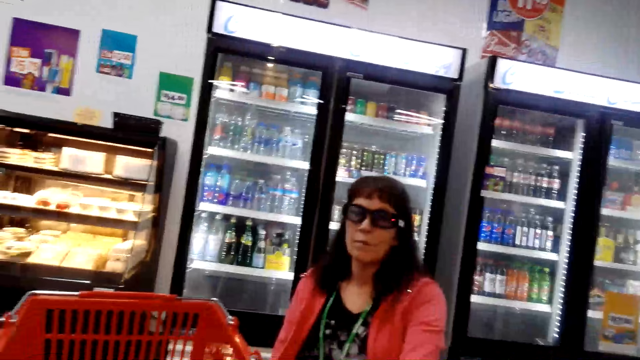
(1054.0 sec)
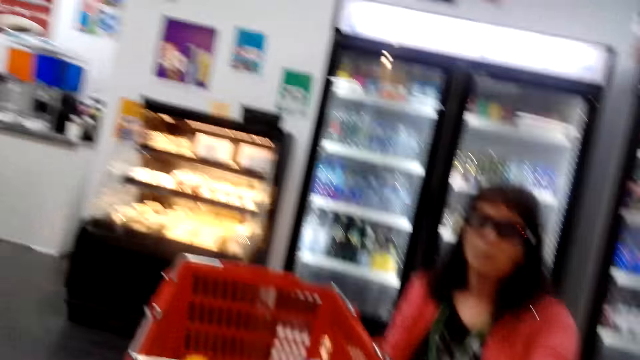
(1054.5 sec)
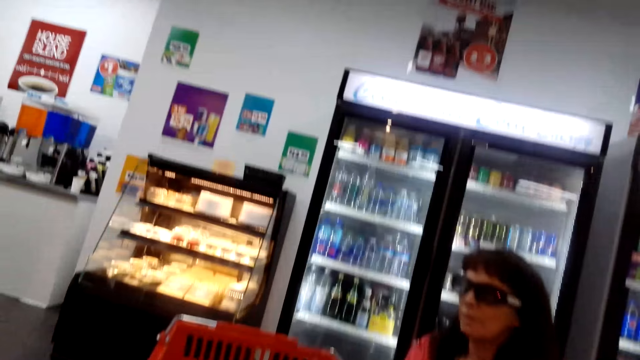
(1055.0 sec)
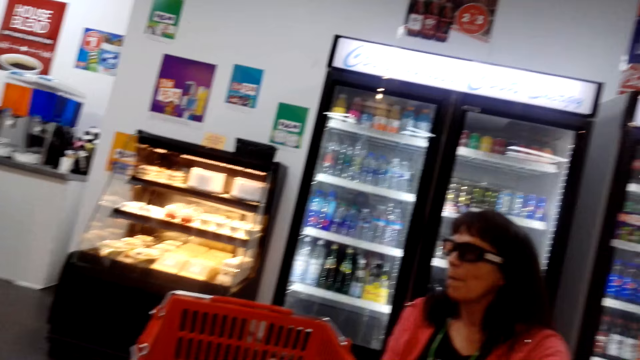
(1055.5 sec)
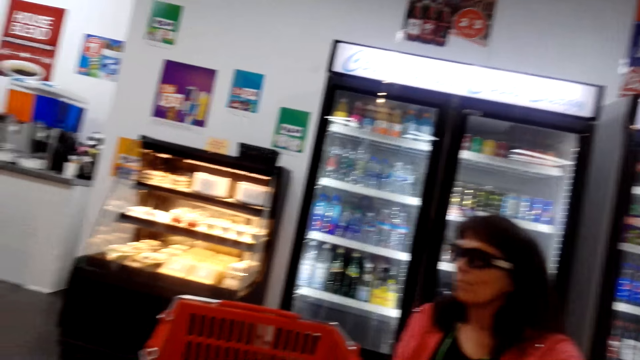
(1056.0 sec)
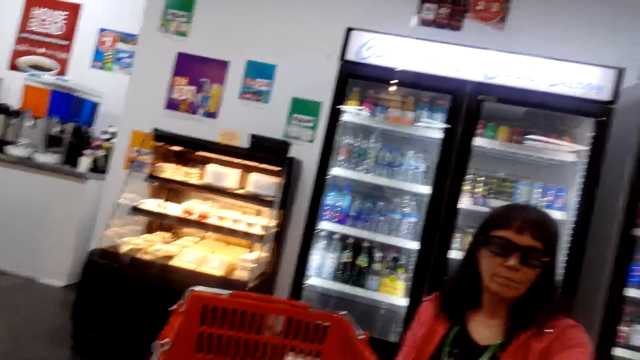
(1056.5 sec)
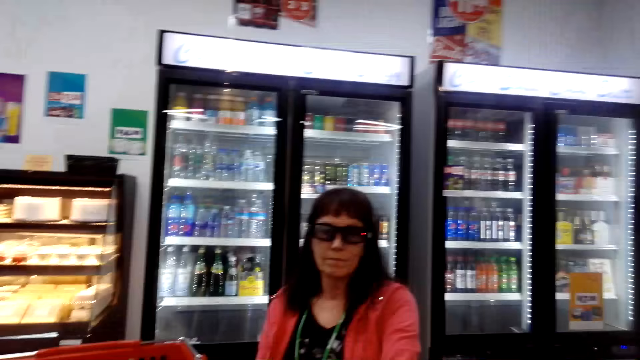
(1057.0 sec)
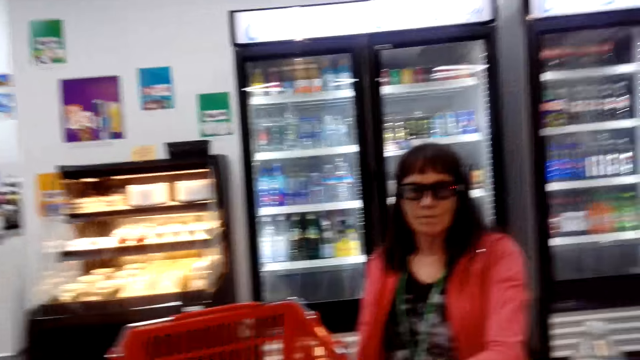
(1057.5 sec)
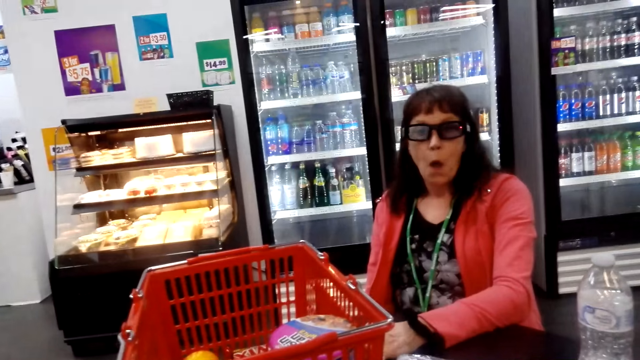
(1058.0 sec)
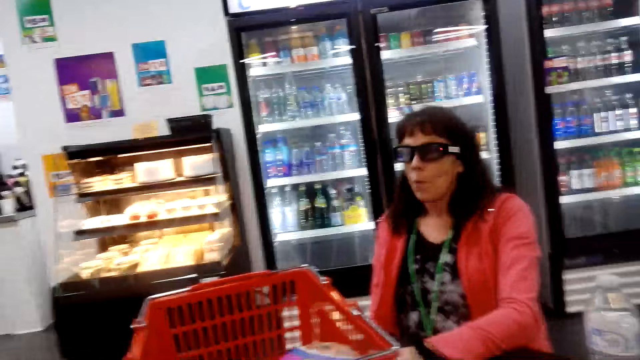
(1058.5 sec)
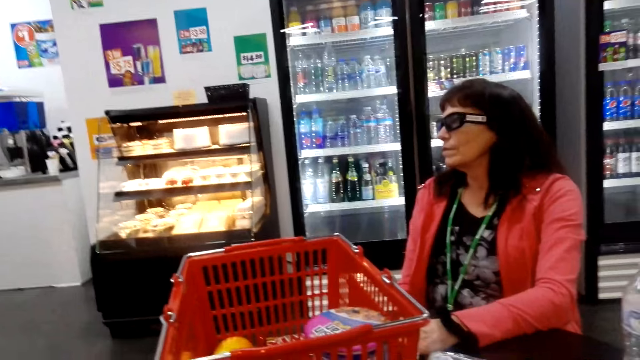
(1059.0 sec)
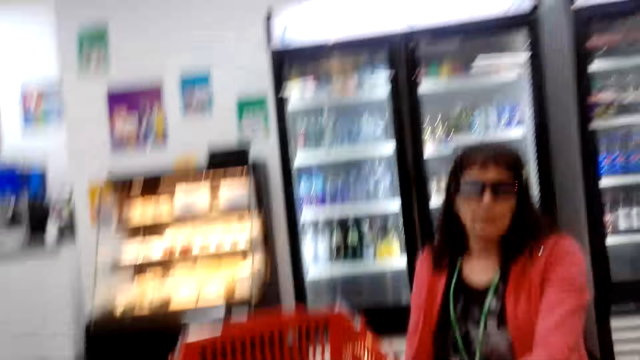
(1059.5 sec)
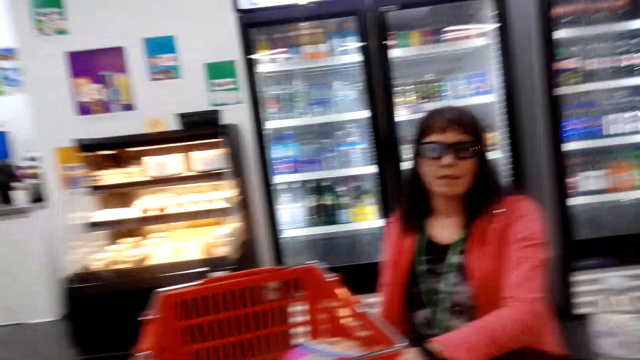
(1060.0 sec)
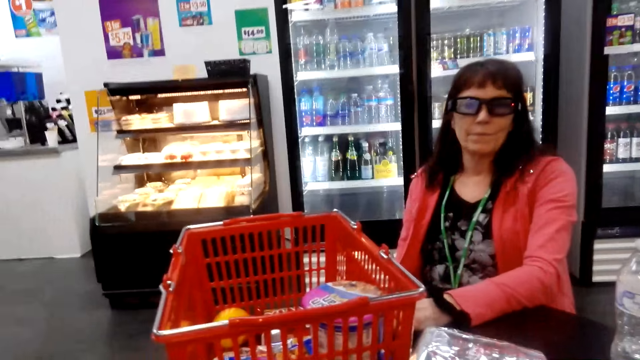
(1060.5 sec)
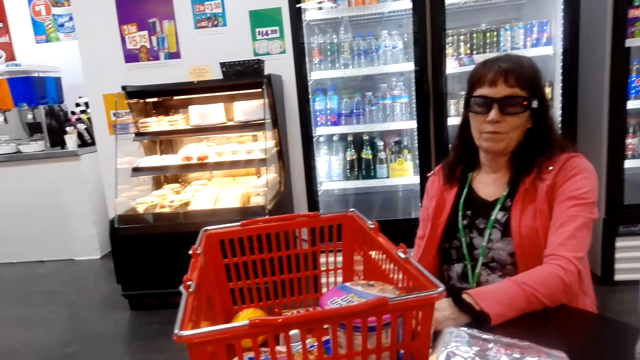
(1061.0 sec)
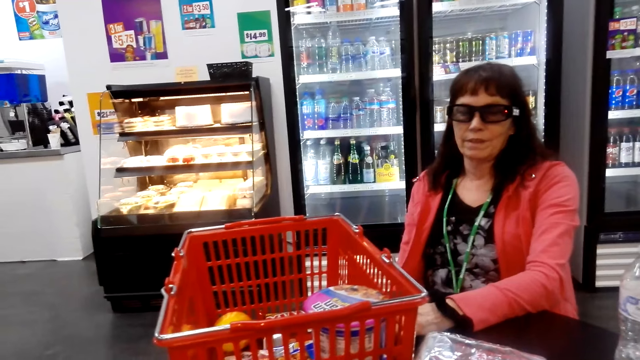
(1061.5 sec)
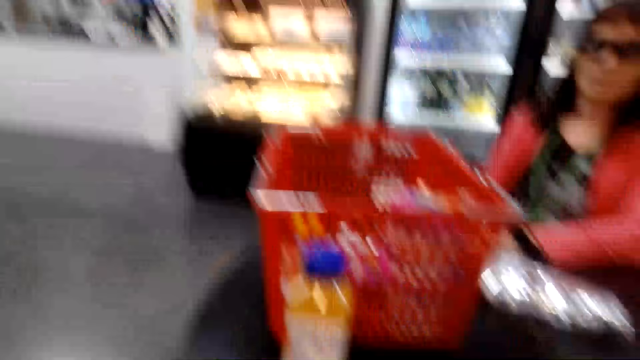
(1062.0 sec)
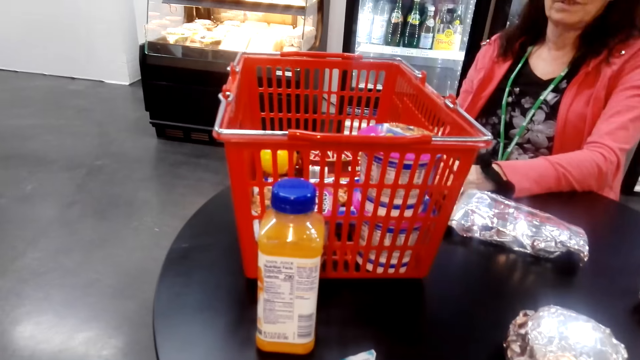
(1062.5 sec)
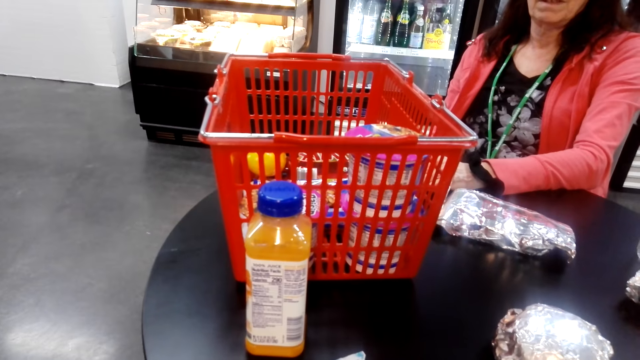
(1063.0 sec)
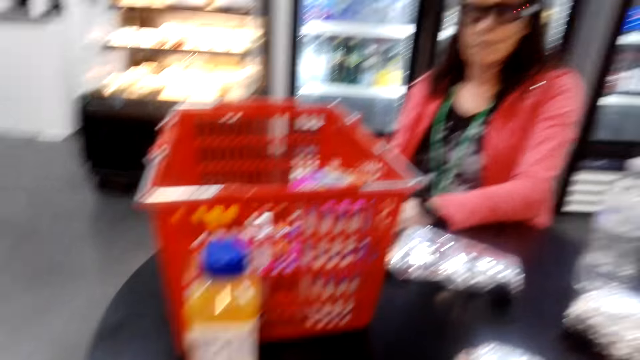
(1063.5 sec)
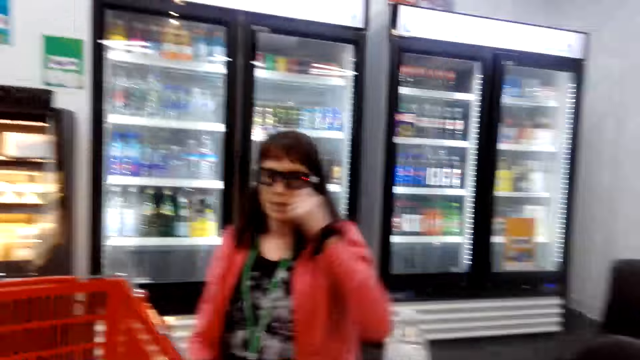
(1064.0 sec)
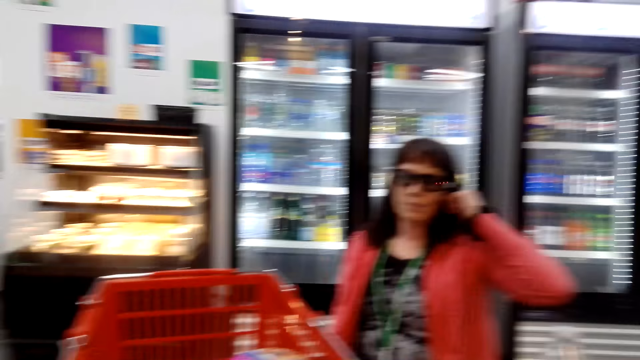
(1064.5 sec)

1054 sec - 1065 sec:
A person talks with the camera wearer. The camera wearer talks with the person. The person talks with the camera wearer.

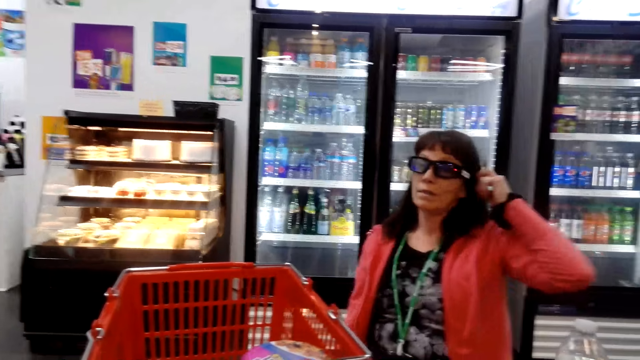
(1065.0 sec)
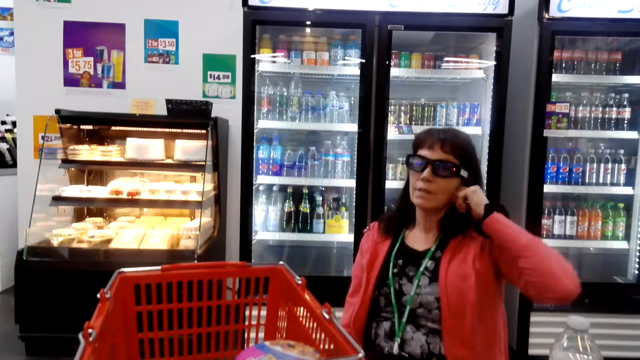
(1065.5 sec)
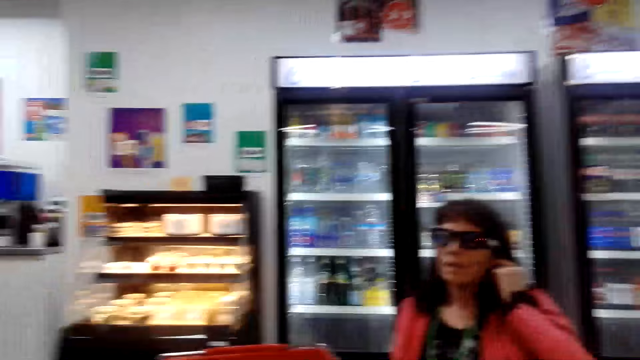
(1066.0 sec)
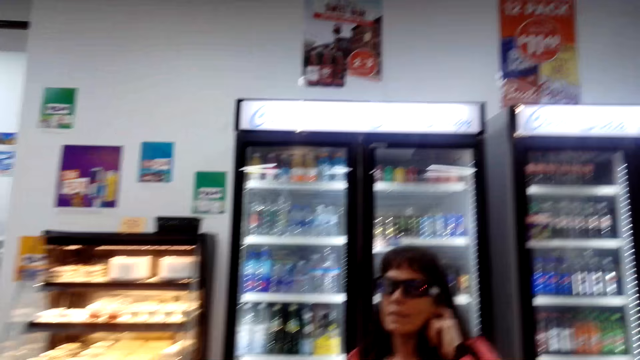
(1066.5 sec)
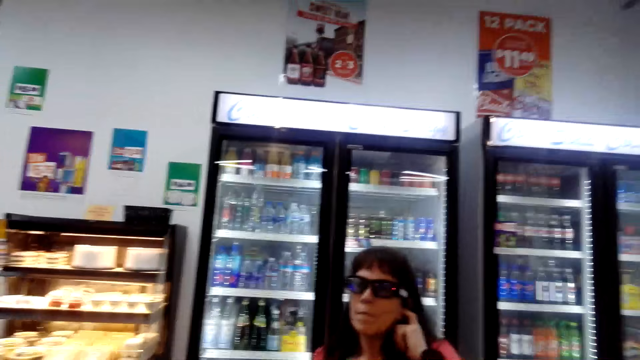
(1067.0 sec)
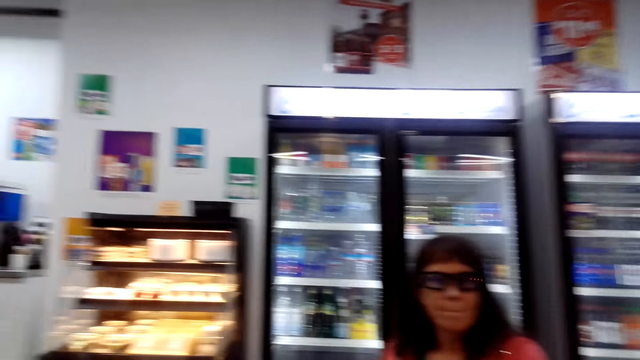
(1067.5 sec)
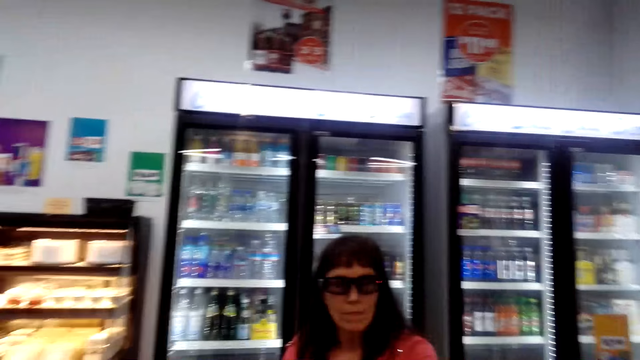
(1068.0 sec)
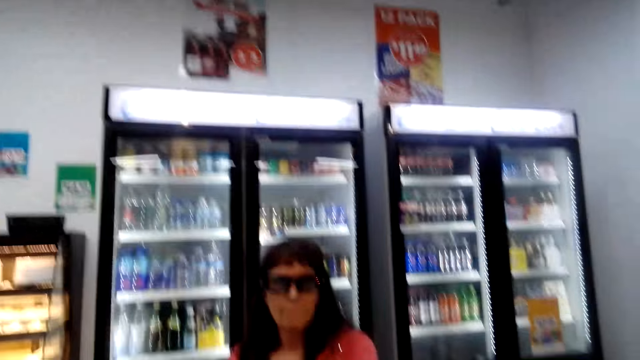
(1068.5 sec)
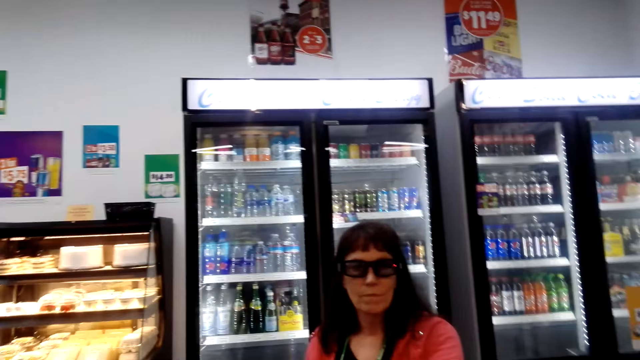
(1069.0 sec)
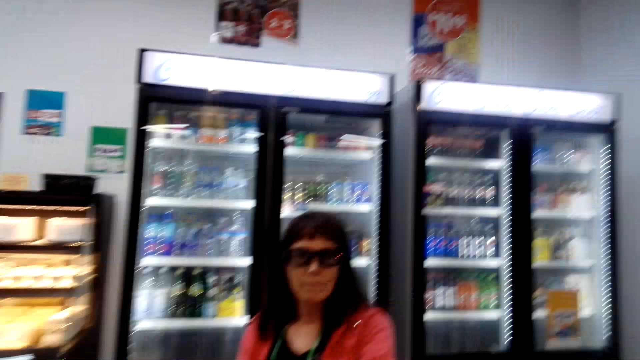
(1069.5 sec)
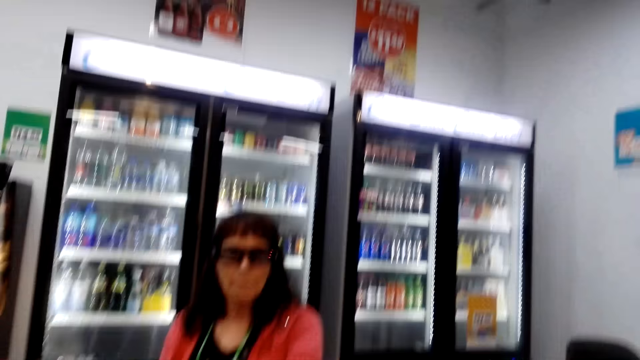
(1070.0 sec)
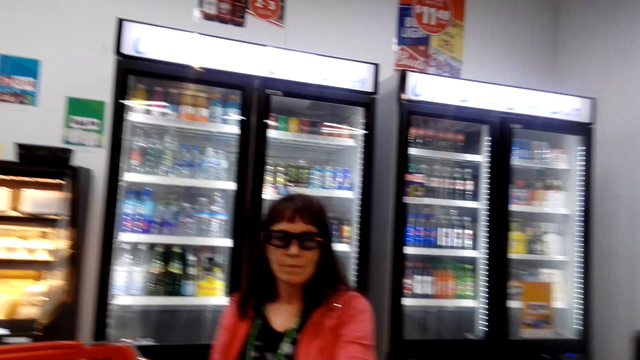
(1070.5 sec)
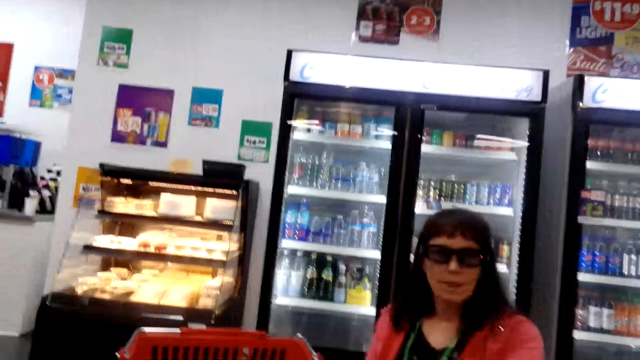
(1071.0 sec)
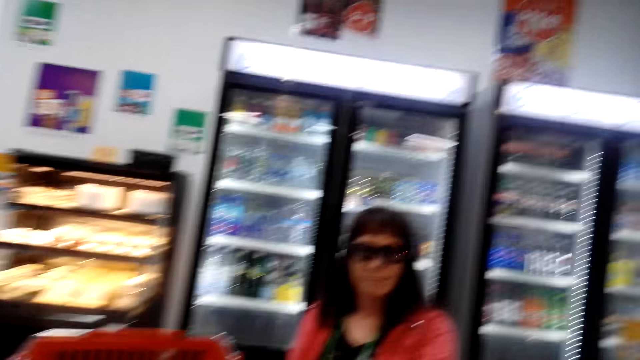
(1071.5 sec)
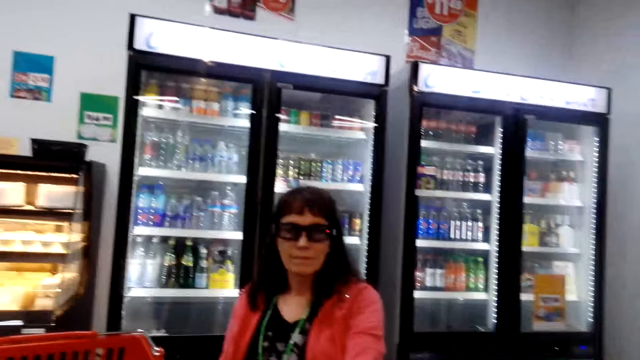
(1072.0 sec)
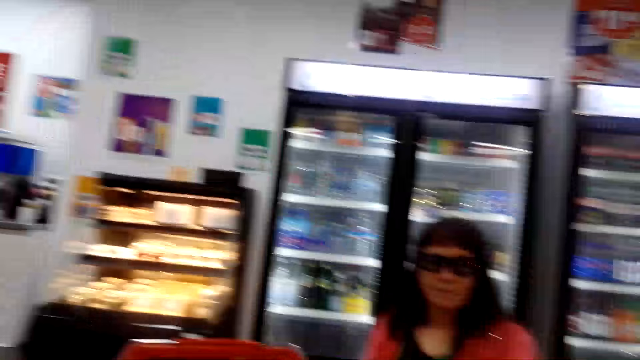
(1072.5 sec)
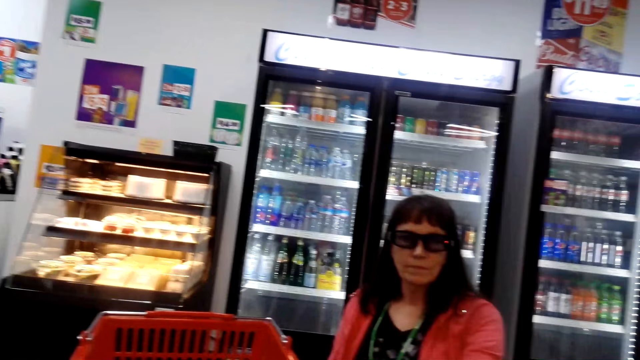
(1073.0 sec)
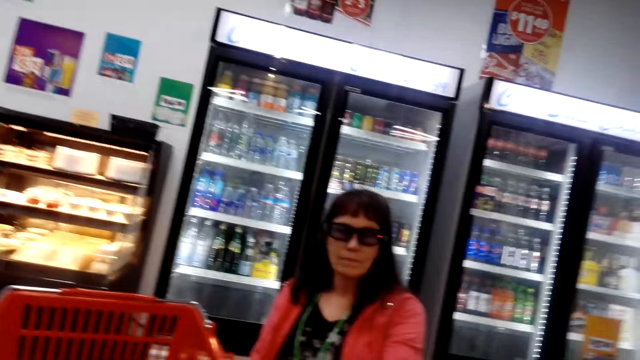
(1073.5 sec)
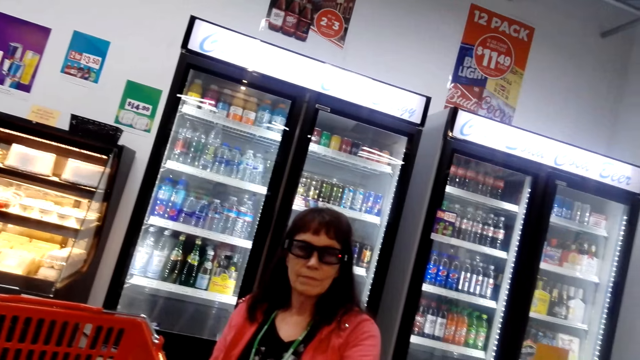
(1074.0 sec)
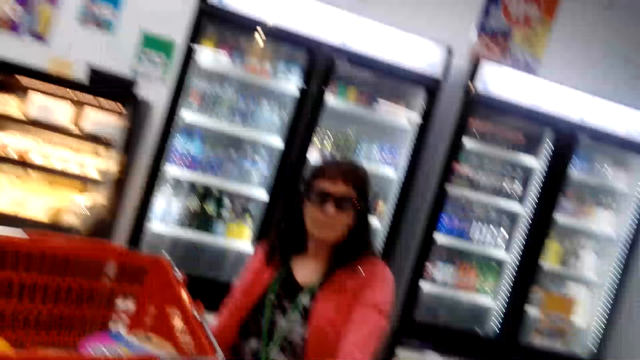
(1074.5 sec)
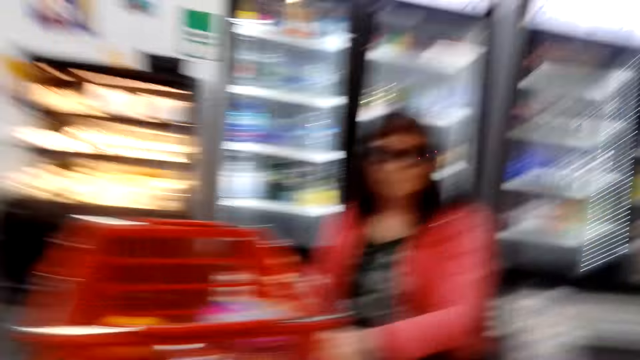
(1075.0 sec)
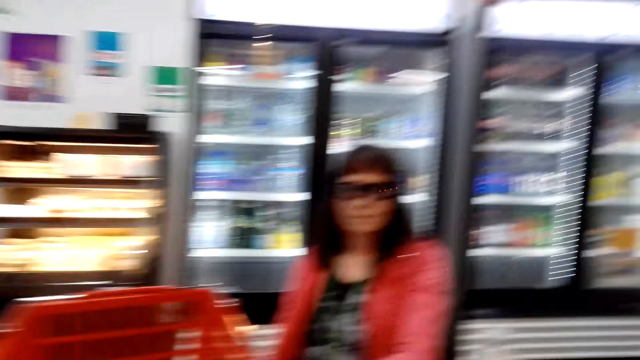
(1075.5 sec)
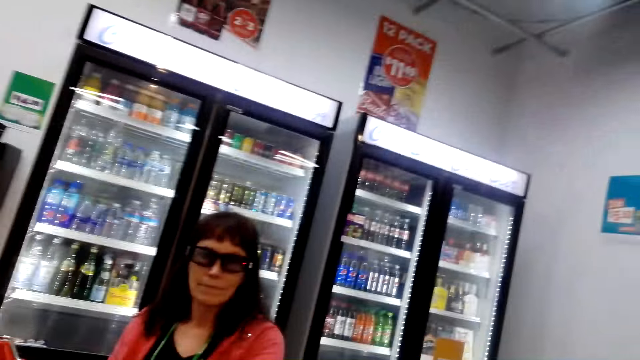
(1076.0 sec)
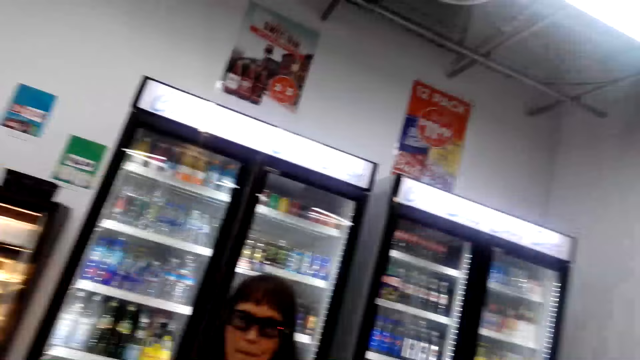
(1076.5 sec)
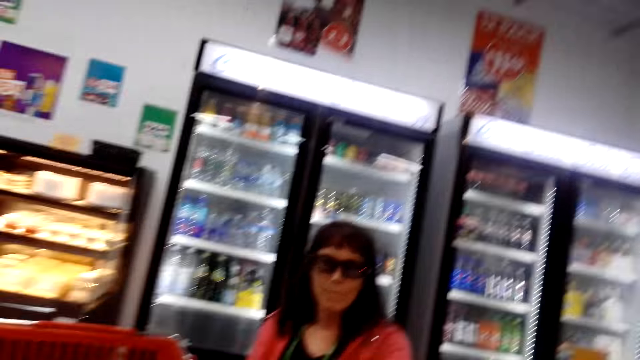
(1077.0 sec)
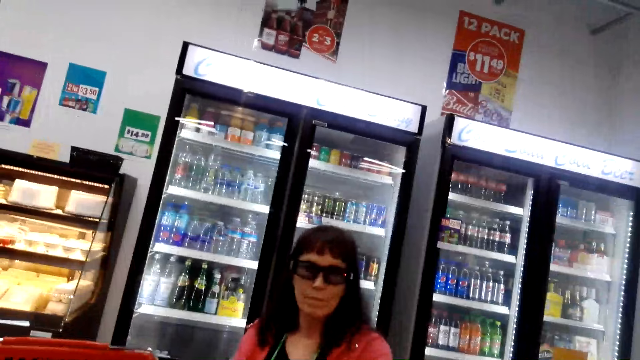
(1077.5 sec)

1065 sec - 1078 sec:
The camera wearer talks with a person.
